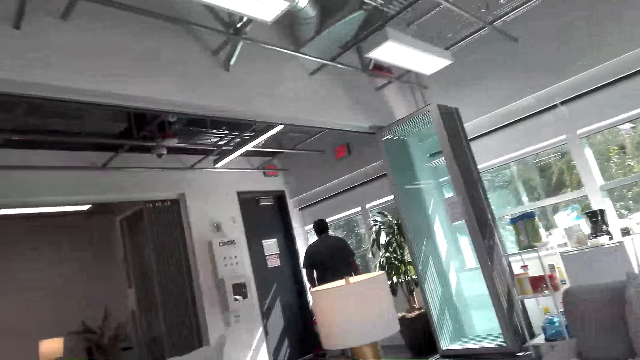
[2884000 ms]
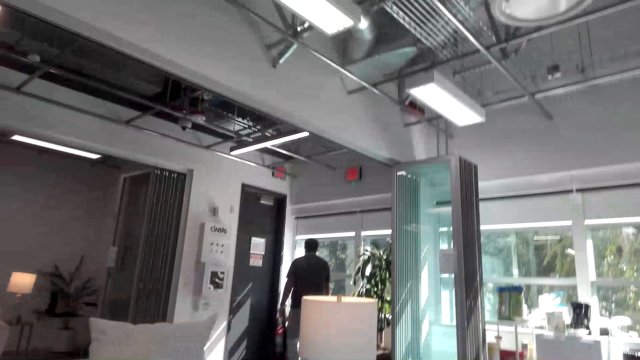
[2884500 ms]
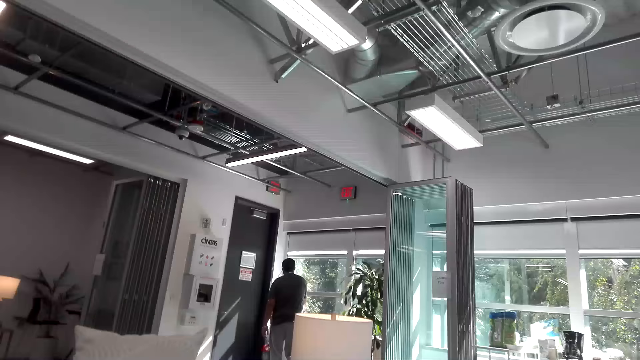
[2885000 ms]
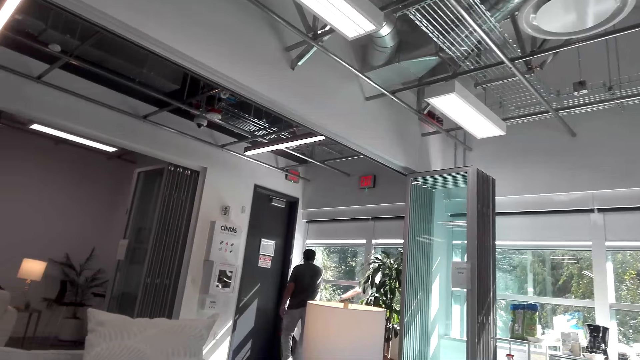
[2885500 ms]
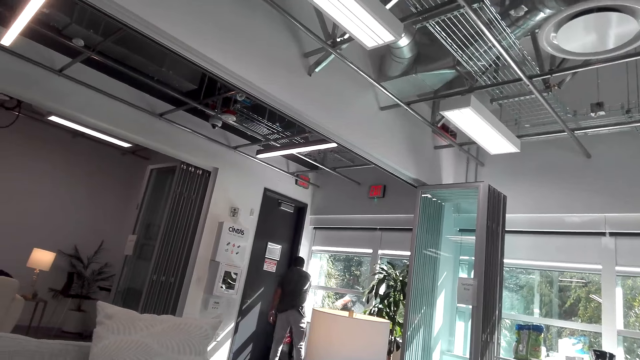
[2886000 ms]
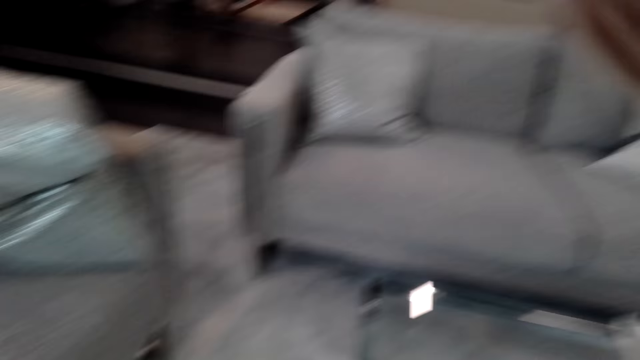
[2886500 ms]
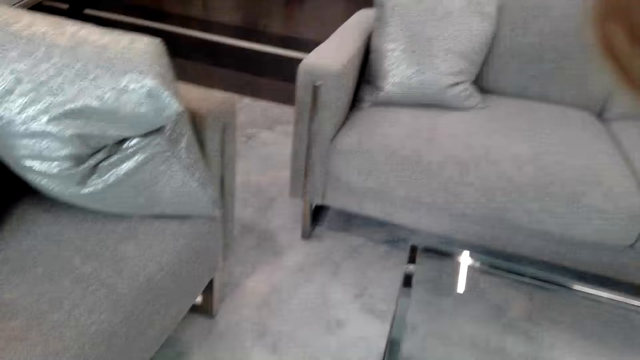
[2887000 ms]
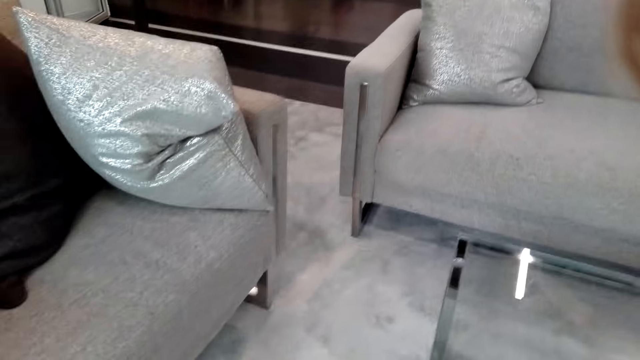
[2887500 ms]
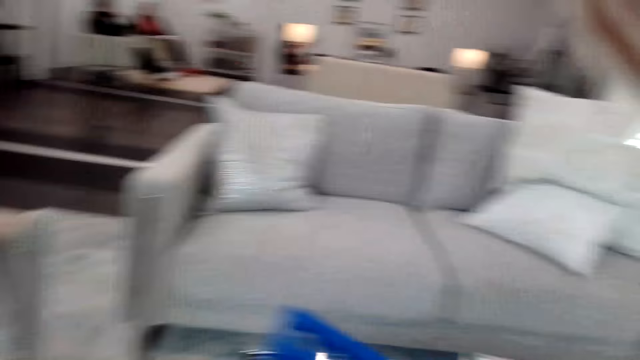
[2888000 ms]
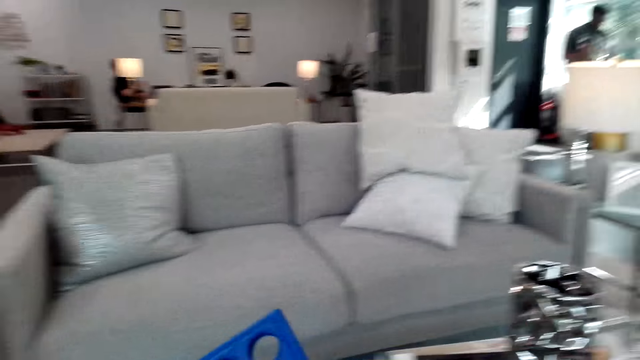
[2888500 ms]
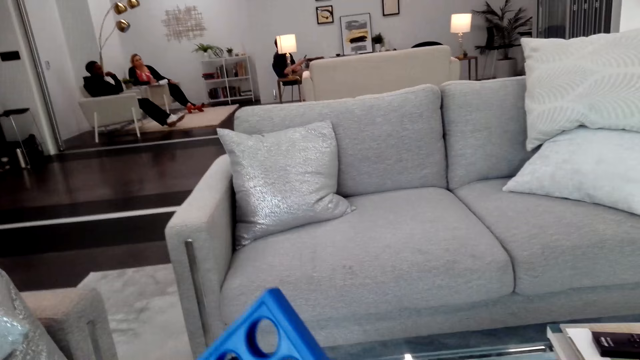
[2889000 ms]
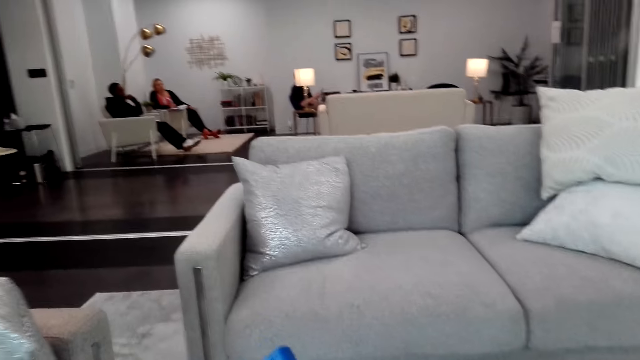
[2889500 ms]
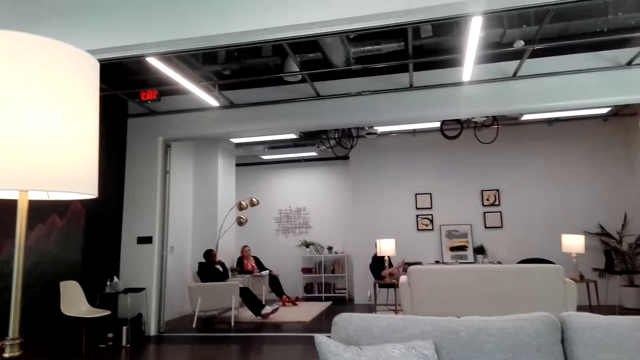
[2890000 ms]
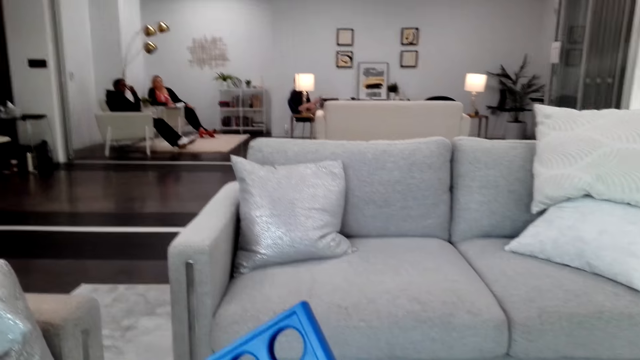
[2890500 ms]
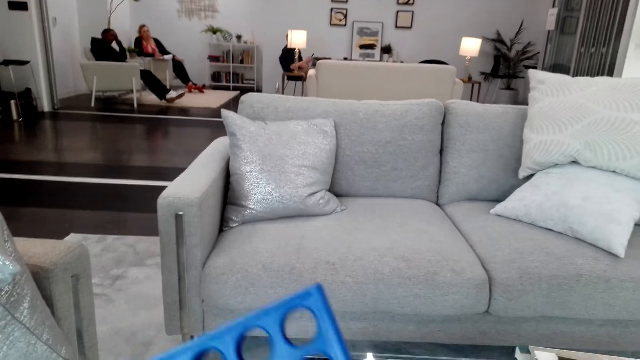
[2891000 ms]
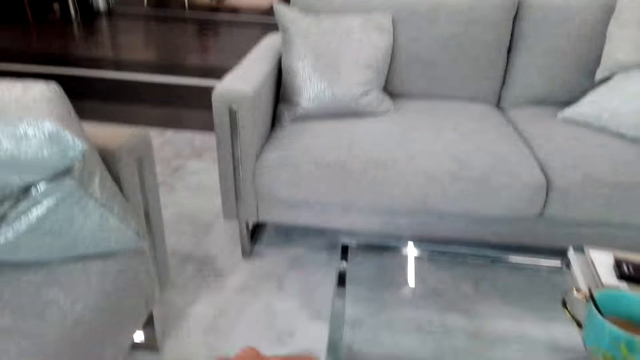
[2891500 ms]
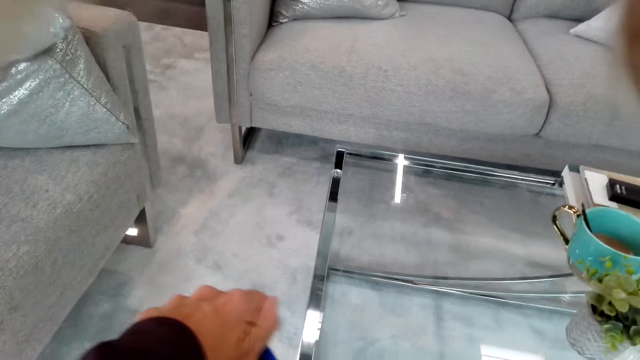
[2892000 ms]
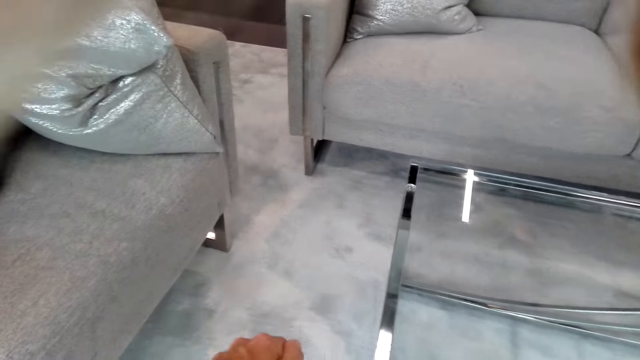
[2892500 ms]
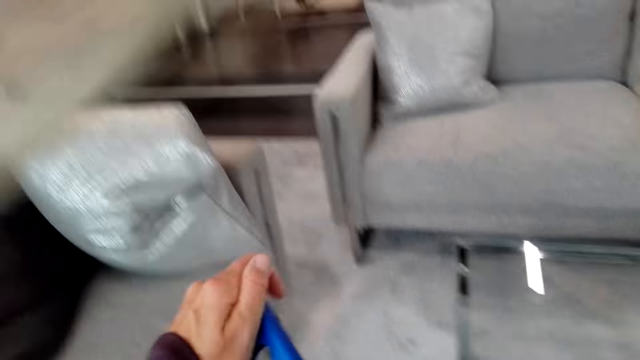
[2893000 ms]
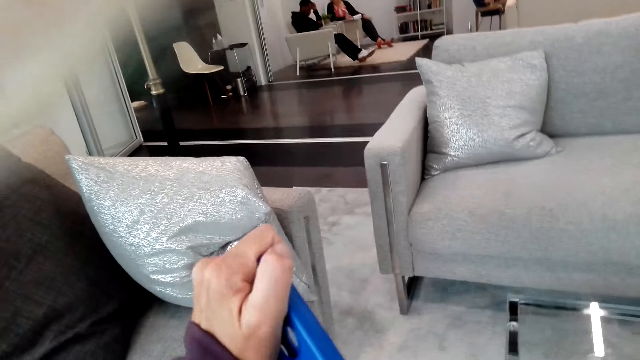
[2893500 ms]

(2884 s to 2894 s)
A man walks around the room. The camera wearer holds a board game board.

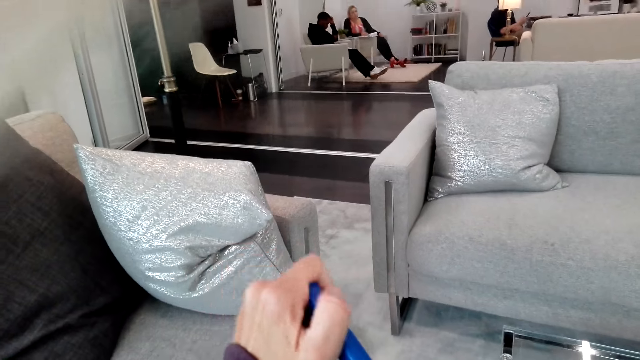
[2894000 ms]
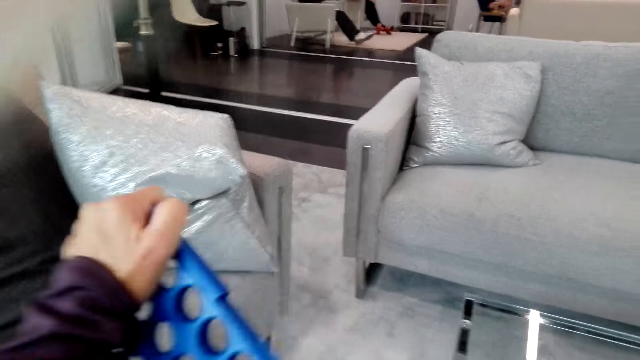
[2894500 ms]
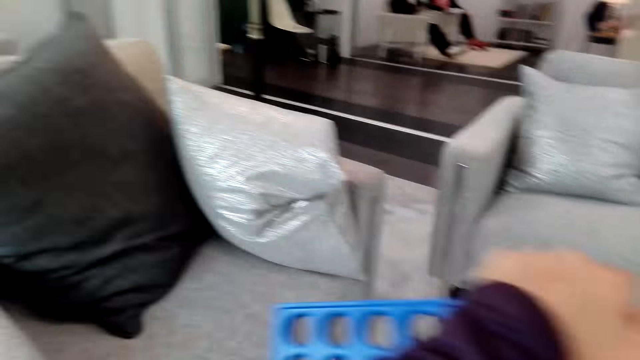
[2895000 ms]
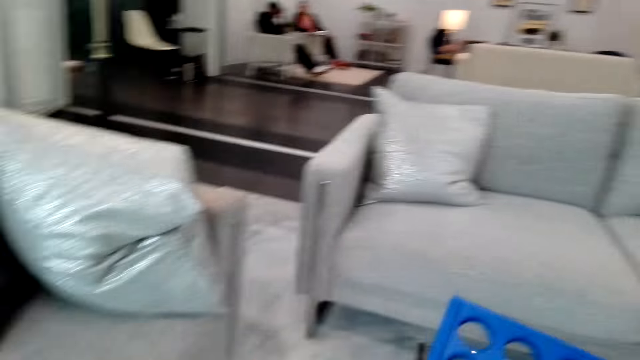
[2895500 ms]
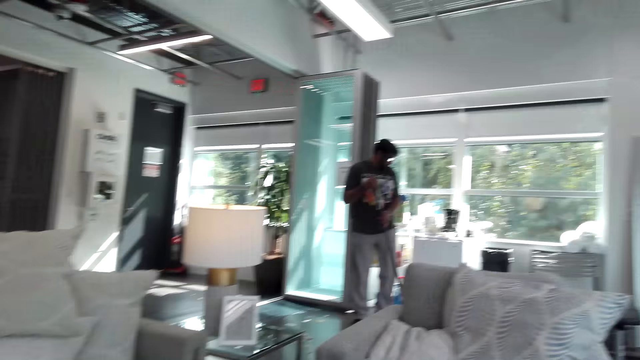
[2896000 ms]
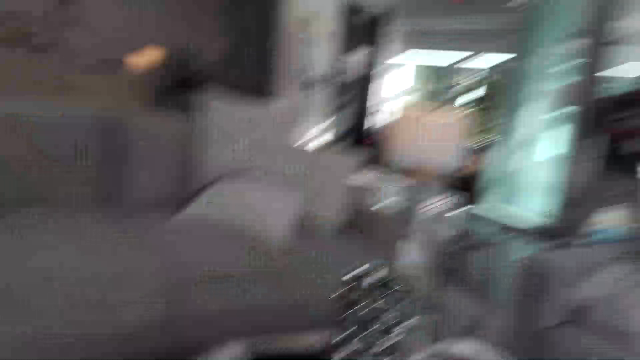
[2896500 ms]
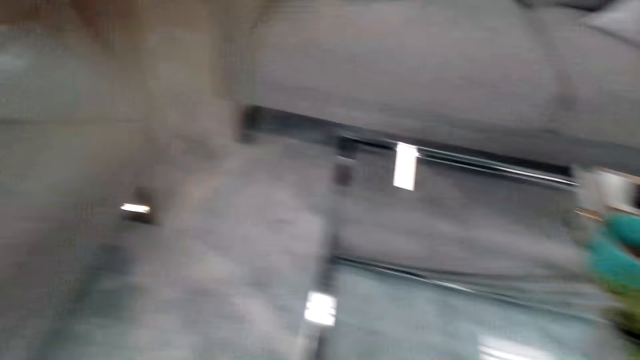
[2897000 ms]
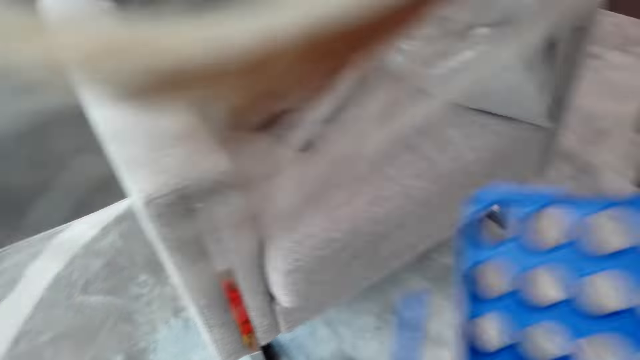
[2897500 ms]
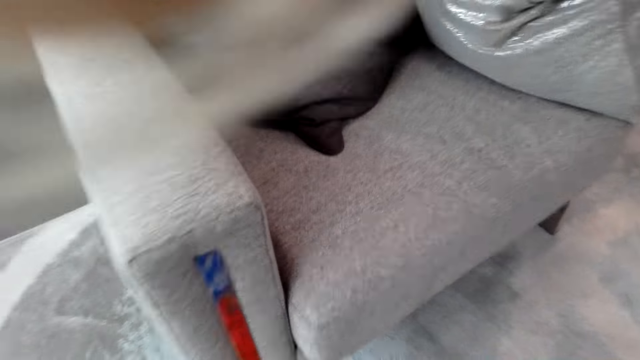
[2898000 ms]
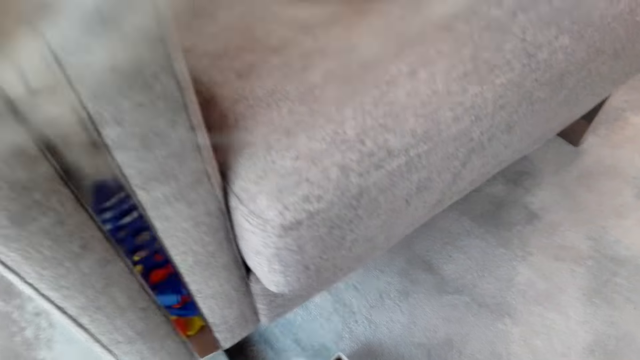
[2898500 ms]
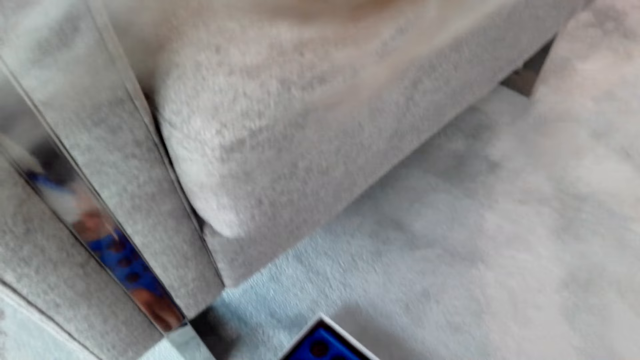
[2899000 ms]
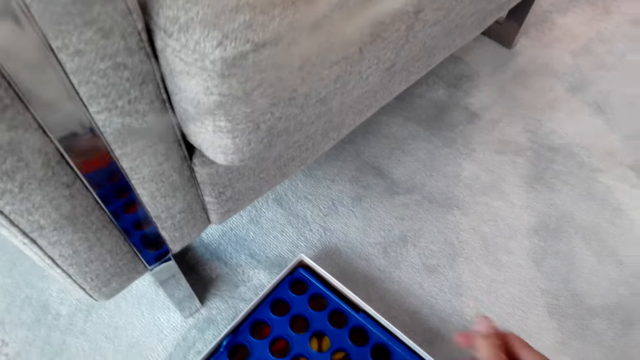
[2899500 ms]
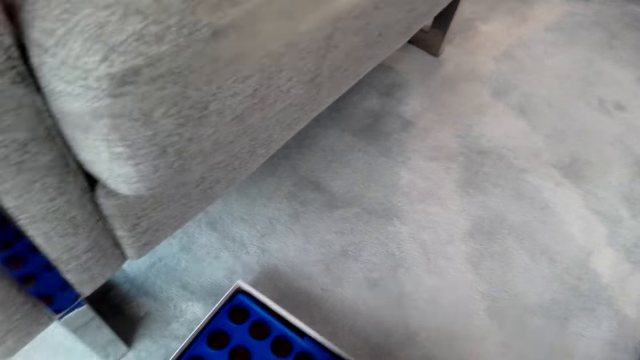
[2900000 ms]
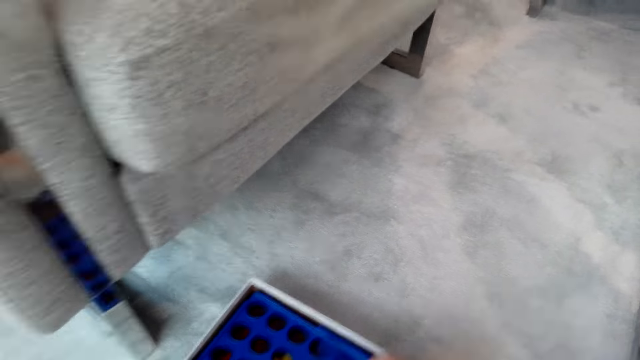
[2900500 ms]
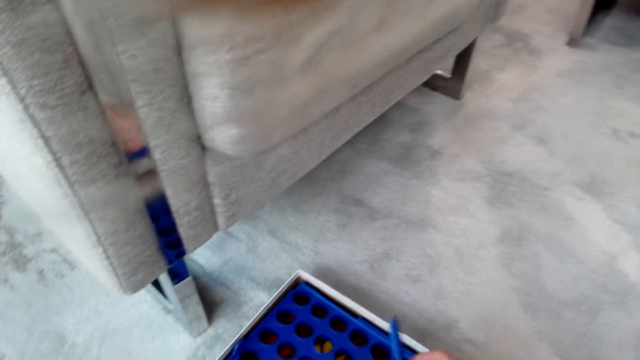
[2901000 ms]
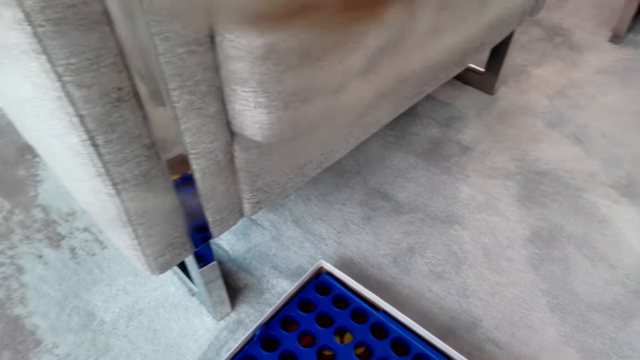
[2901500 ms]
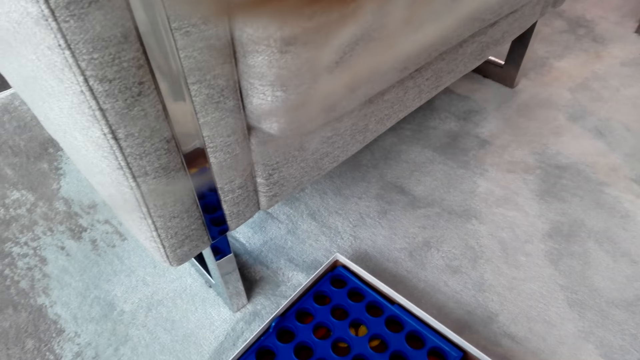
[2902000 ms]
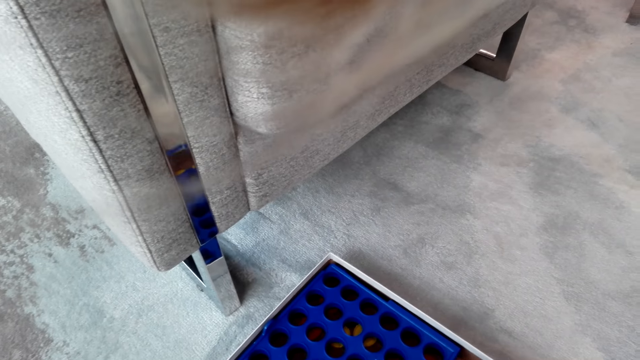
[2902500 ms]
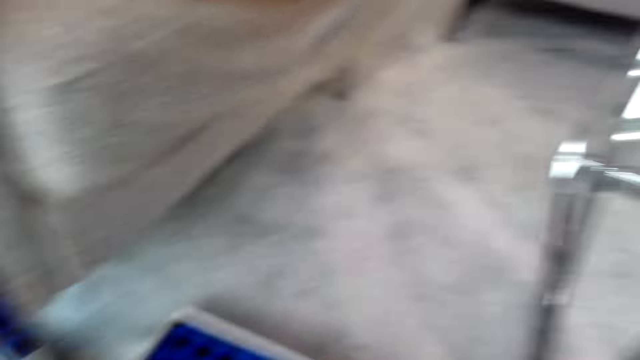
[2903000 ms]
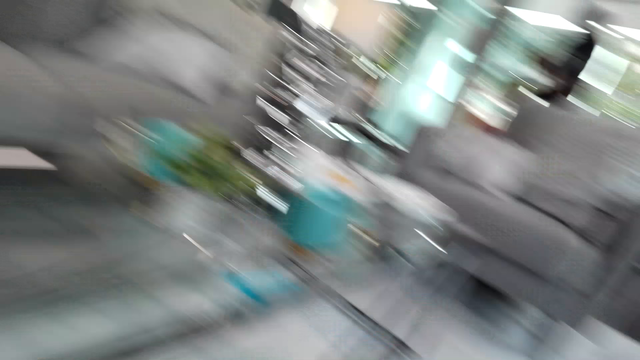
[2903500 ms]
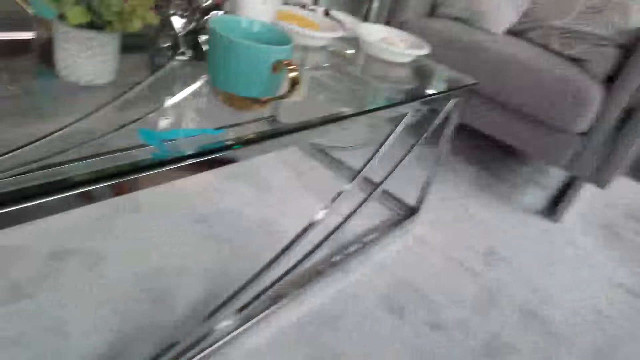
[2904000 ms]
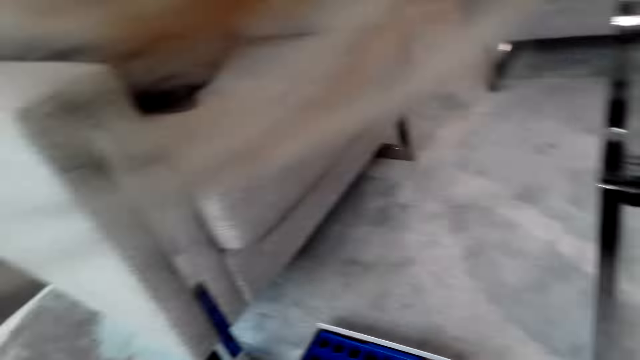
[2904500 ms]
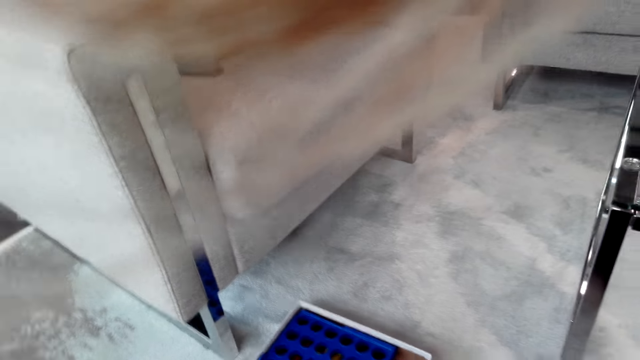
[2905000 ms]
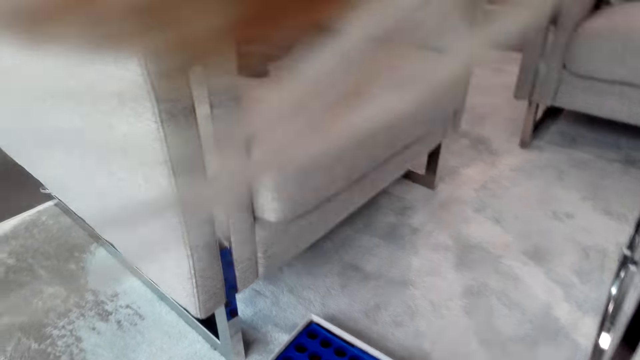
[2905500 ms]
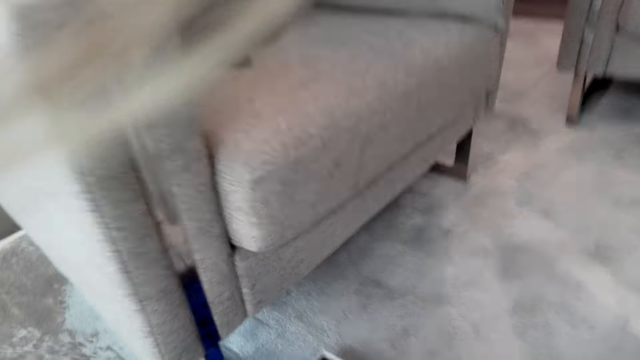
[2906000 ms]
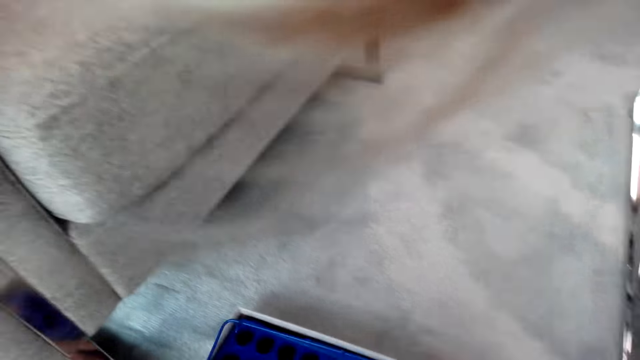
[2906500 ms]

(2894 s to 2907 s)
A man sweeps the floor in the room. The camera wearer packs the board in a box. They arrange a board game in the box.
